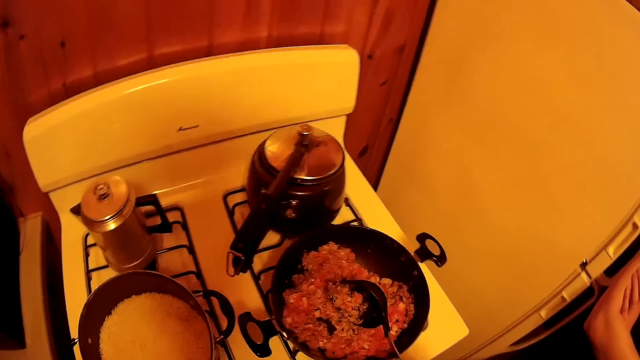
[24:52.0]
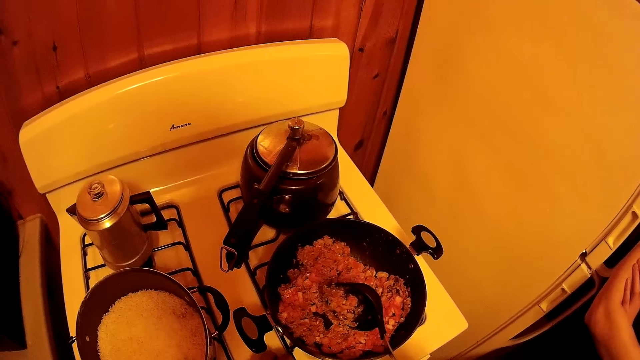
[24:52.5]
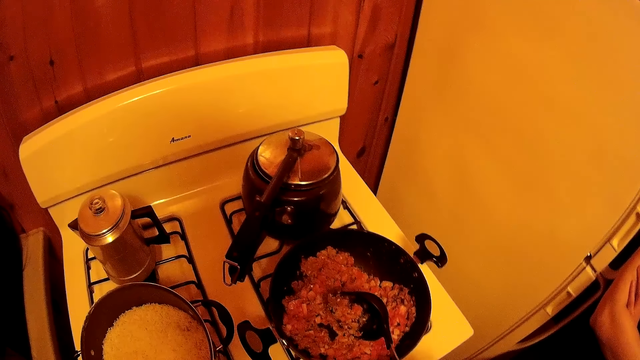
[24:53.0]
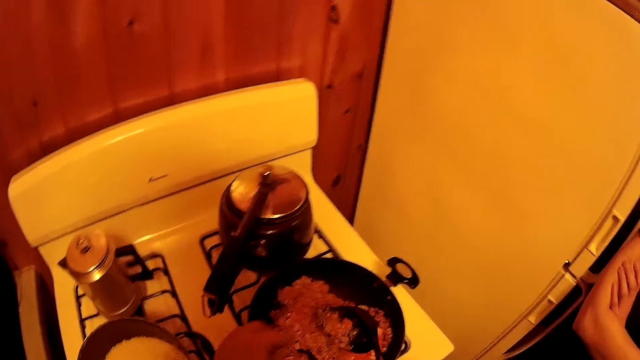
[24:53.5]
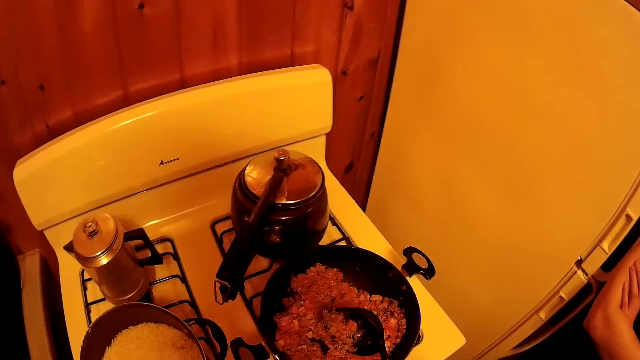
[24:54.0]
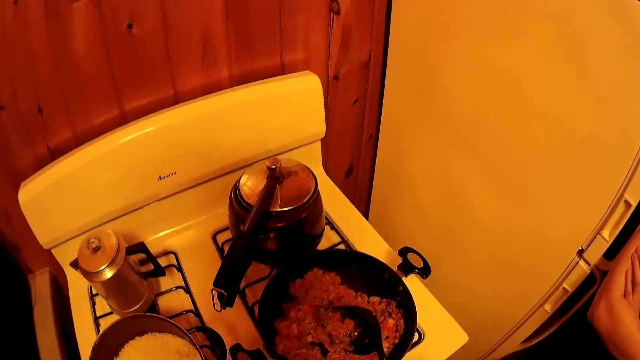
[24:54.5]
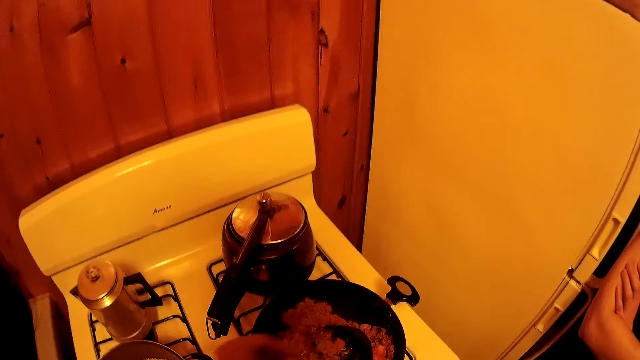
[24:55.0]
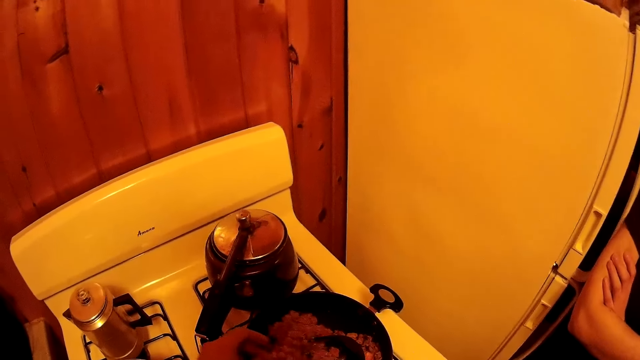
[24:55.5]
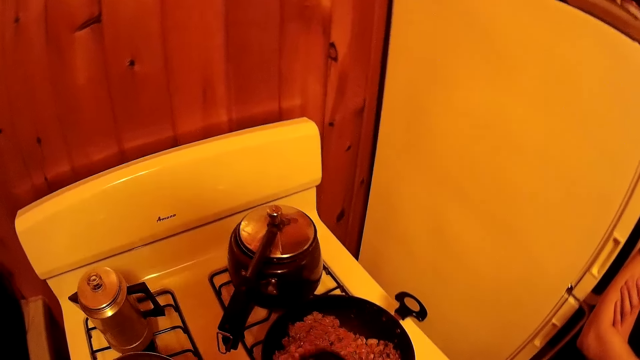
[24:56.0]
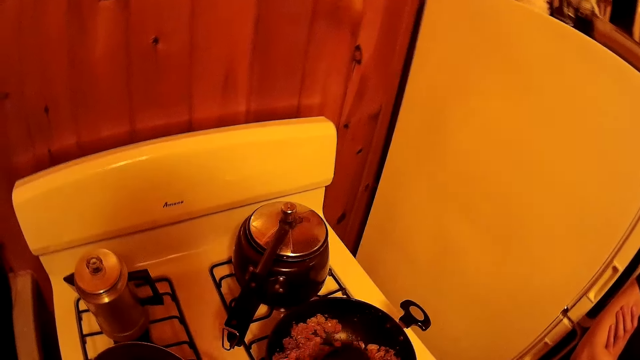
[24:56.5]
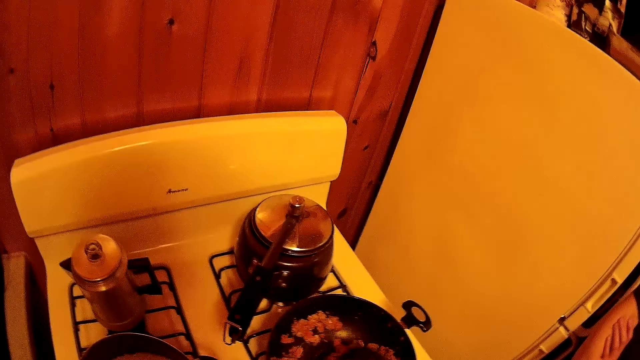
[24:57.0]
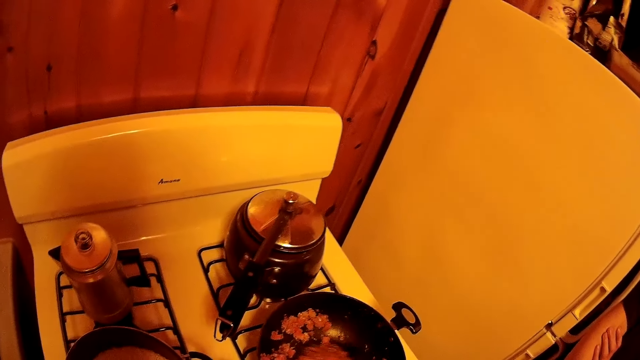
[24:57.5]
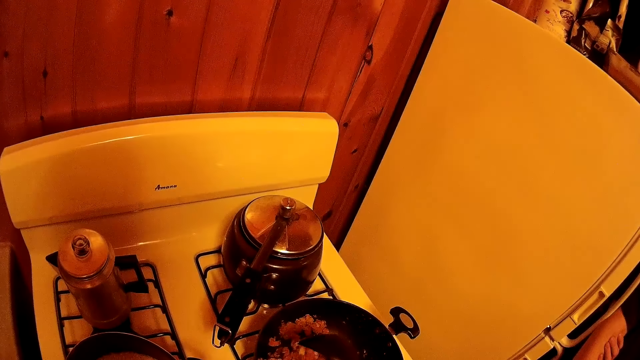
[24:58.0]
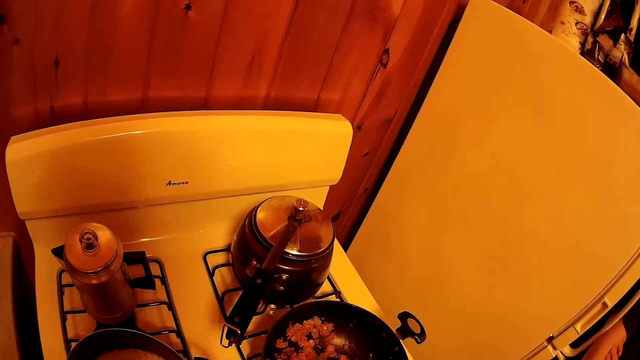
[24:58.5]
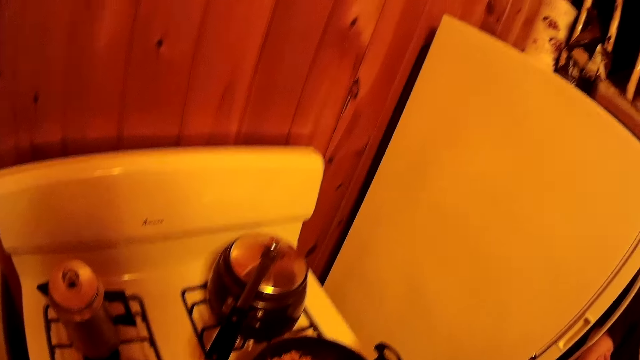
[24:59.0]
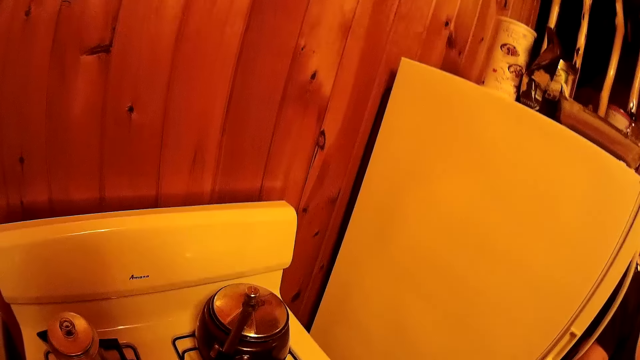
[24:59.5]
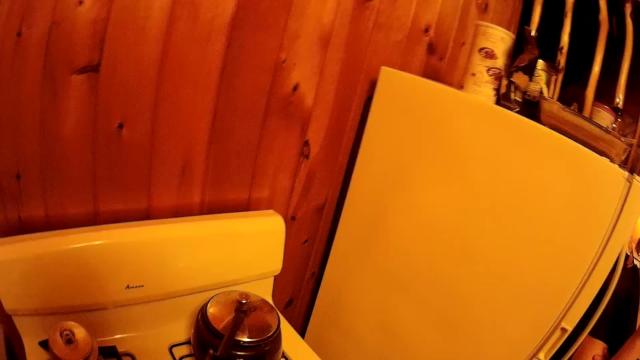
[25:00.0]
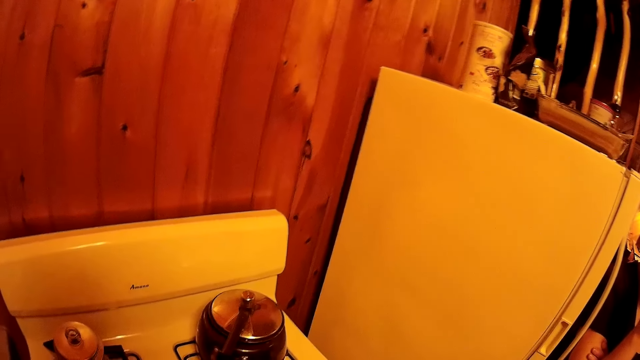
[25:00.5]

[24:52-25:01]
The camera wearer drops the tomatoes in the cooking pan. They pick up the tomatoes from the cooker. They drop the tomatoes in the cooking pan. They stir the stew on the cooking pan.

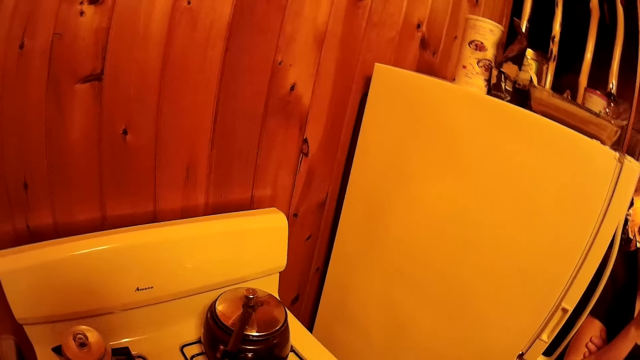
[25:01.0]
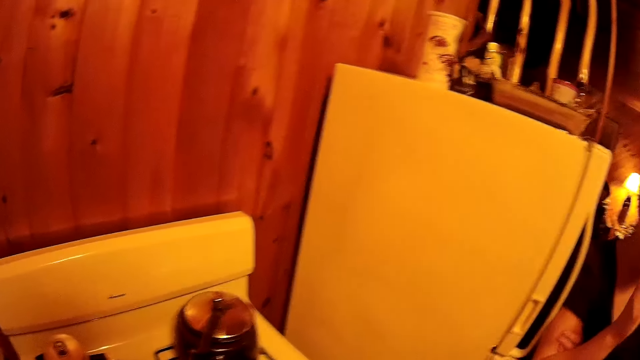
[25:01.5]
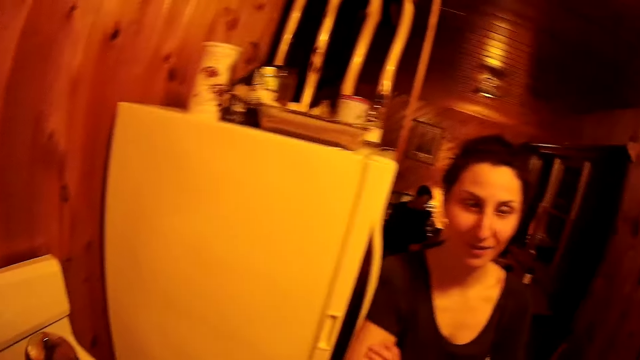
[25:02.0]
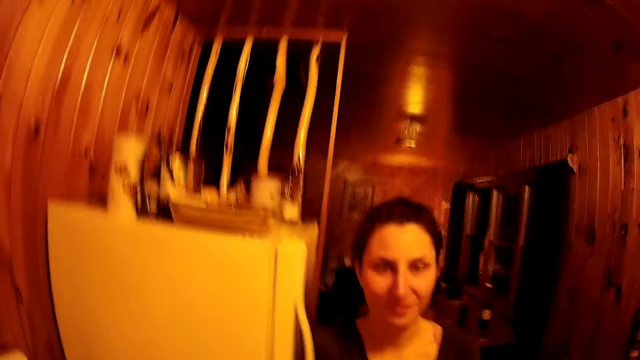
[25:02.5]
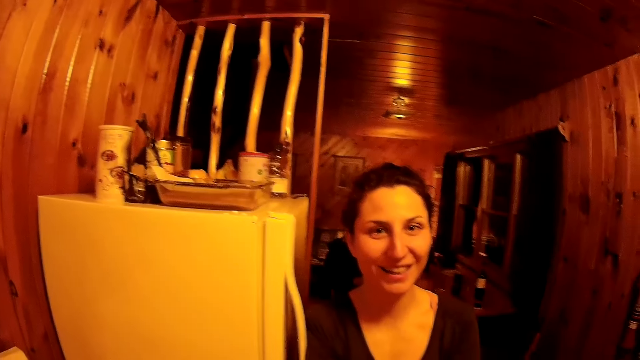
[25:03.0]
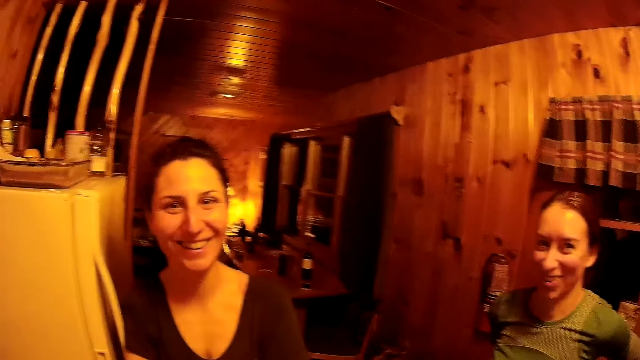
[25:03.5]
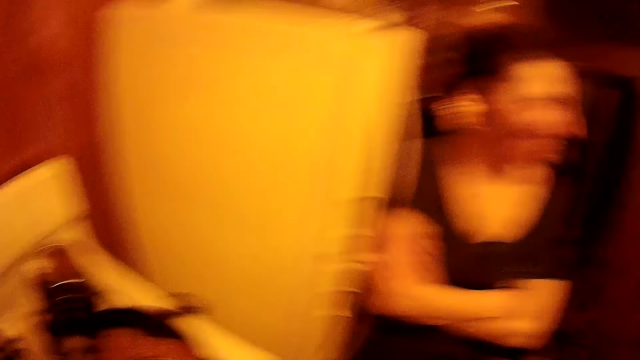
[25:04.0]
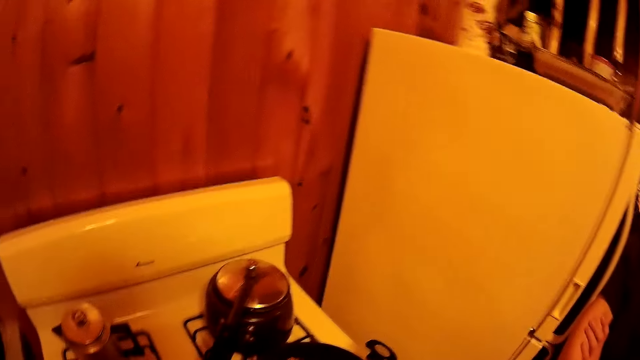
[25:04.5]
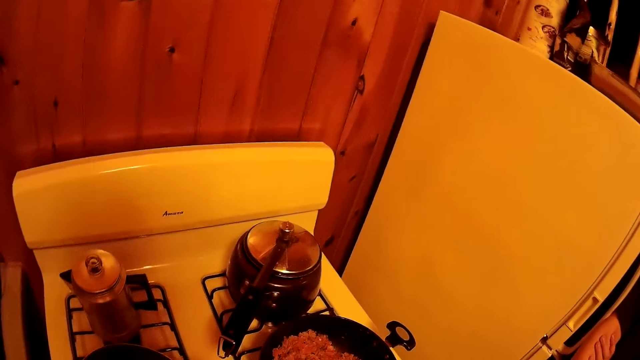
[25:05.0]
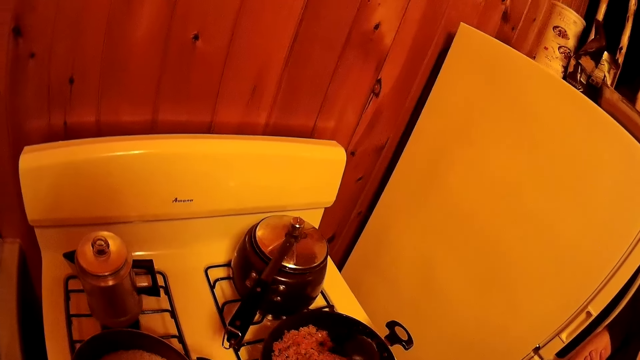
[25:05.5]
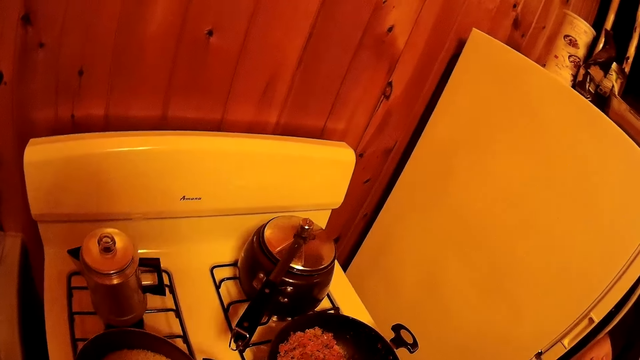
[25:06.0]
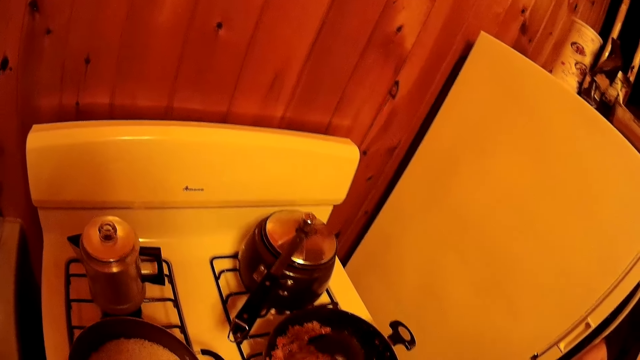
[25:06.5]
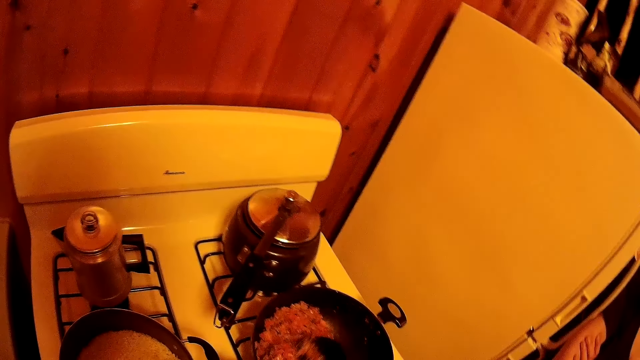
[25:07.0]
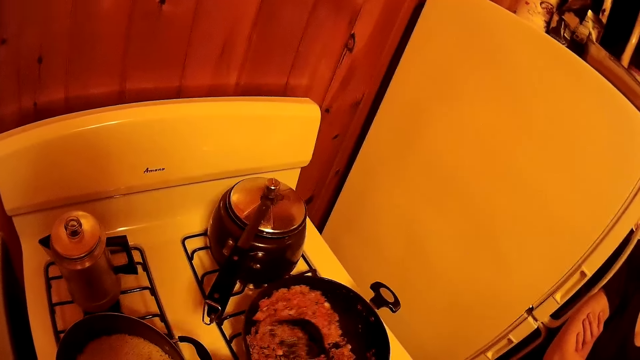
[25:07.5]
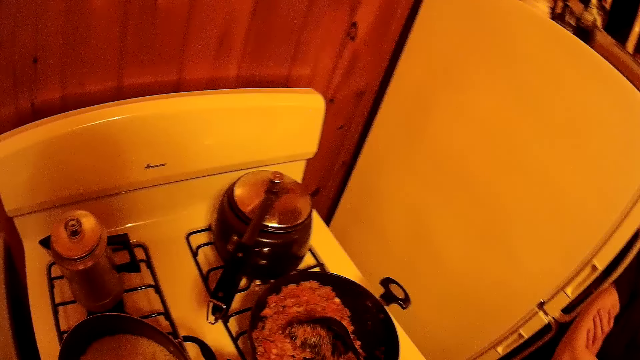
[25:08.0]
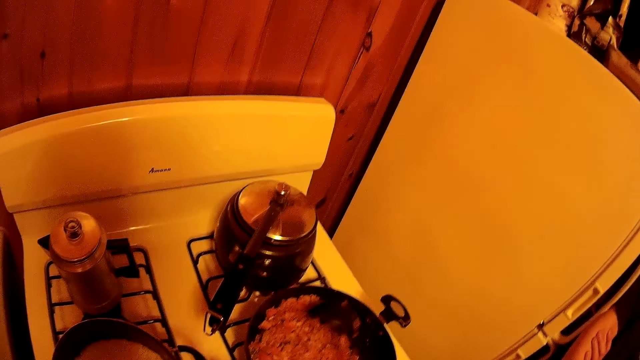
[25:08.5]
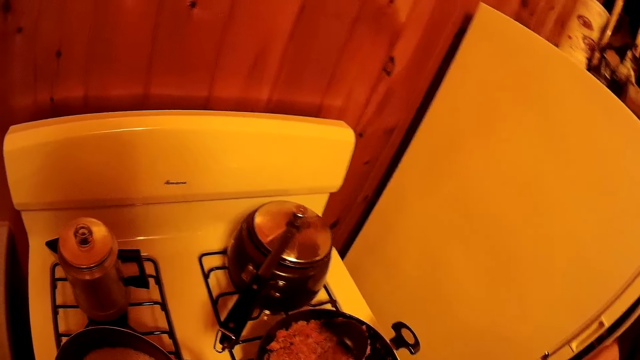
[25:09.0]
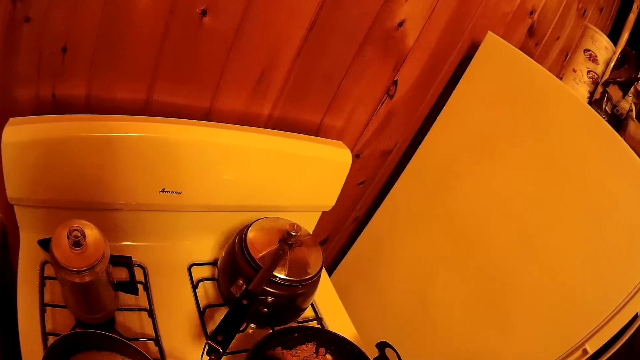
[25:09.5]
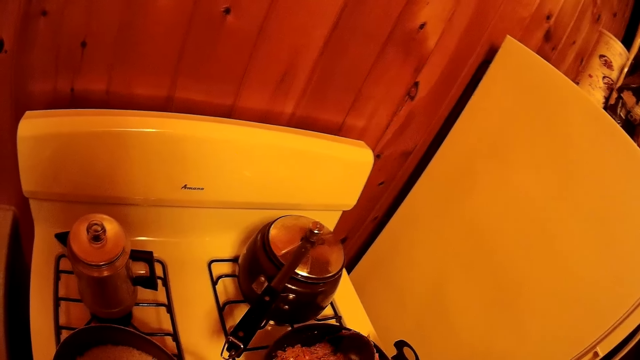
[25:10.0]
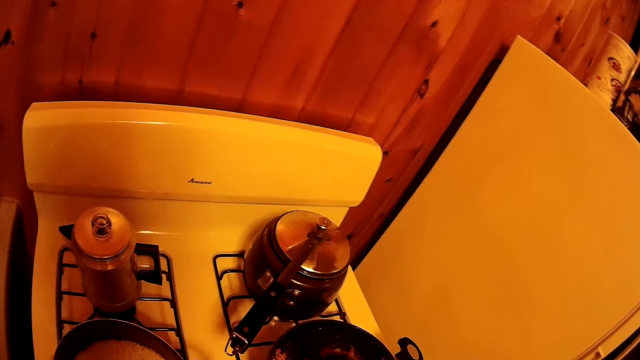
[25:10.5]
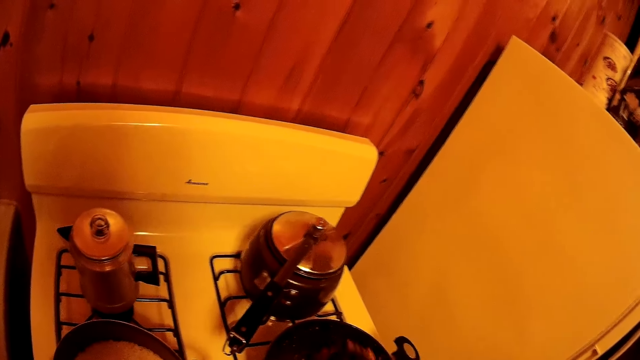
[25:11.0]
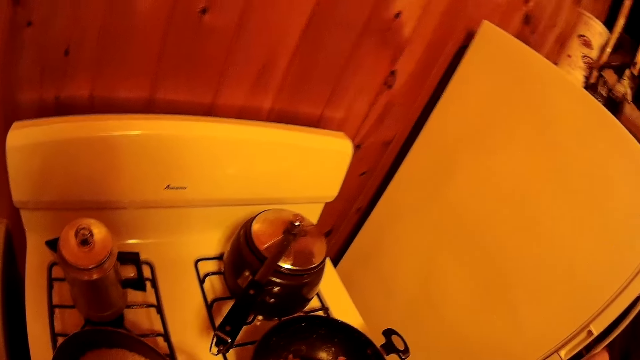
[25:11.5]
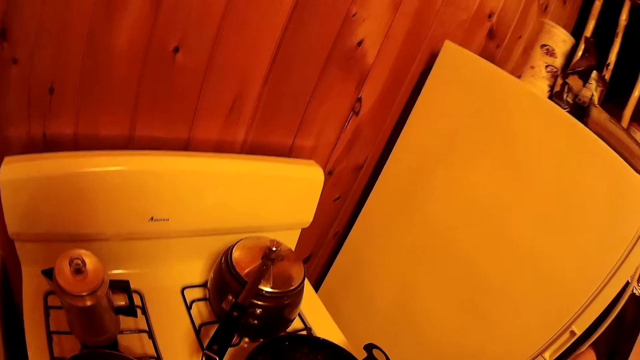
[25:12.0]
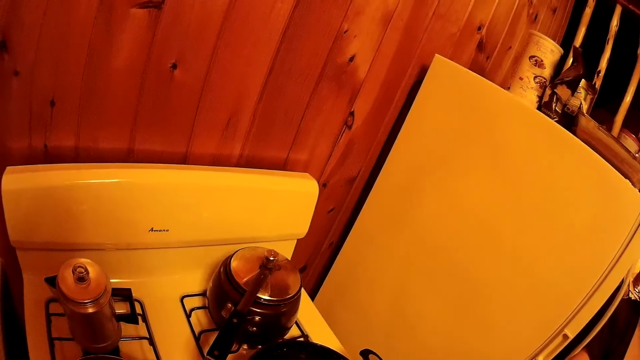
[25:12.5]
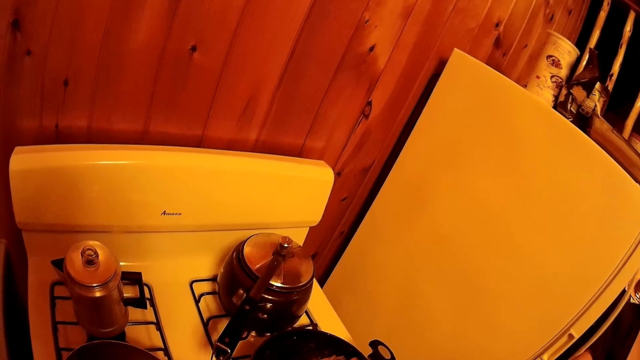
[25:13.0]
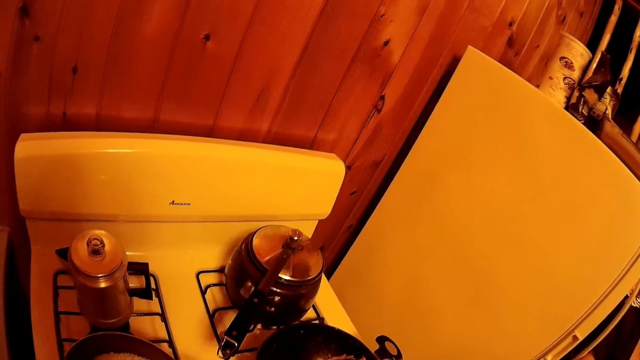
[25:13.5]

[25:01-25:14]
The camera wearer turns around the room. They look at a woman. The woman converses with the camera wearer. The camera wearer looks at another woman. They stir the stew.
